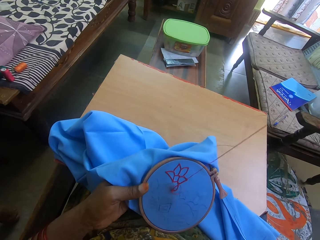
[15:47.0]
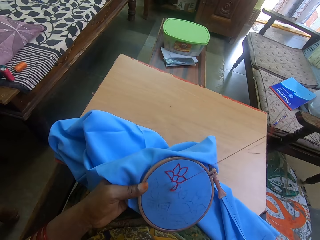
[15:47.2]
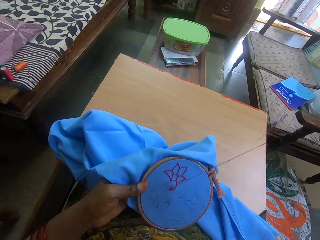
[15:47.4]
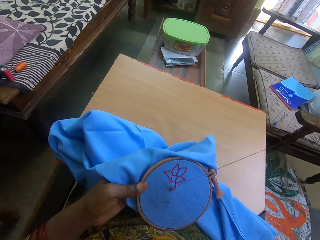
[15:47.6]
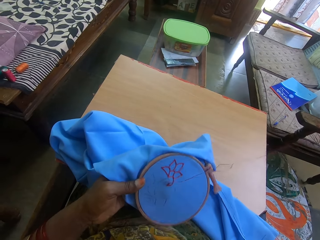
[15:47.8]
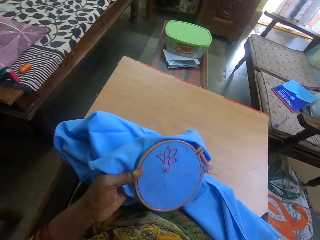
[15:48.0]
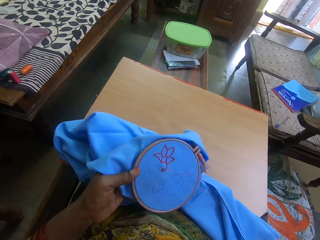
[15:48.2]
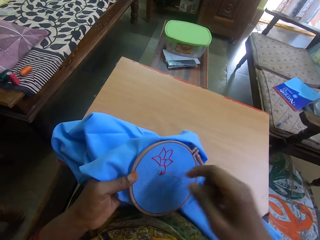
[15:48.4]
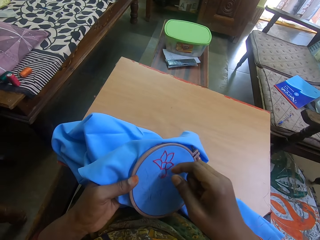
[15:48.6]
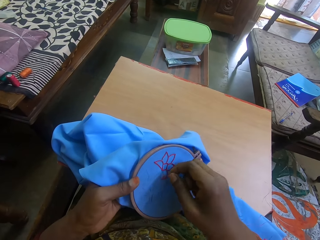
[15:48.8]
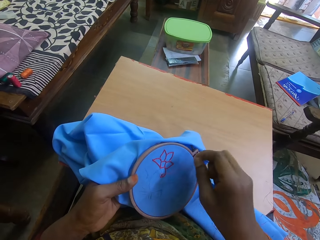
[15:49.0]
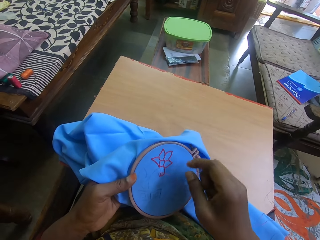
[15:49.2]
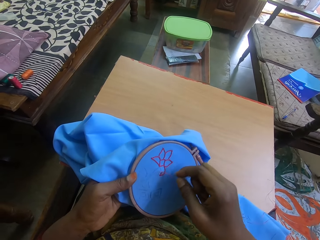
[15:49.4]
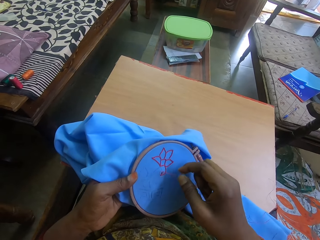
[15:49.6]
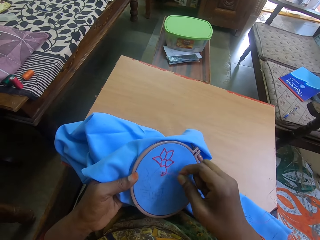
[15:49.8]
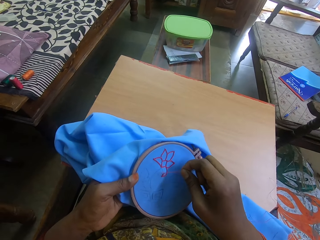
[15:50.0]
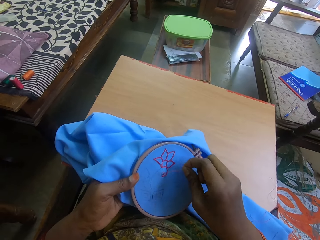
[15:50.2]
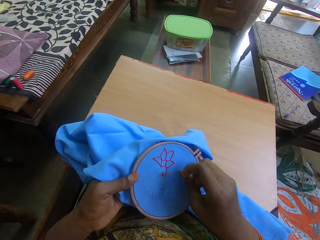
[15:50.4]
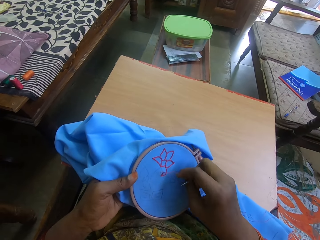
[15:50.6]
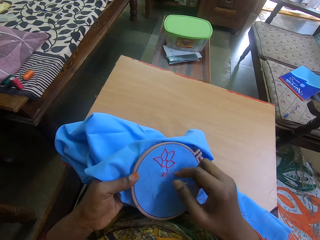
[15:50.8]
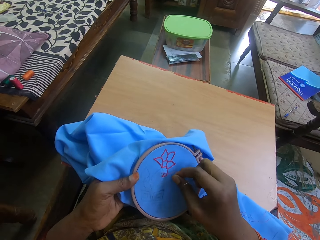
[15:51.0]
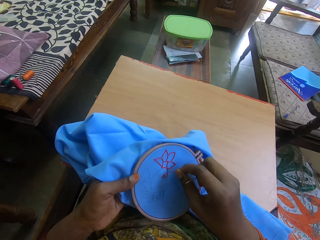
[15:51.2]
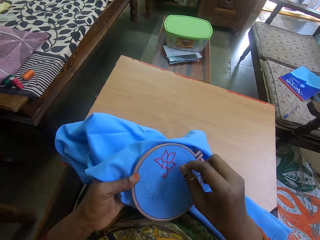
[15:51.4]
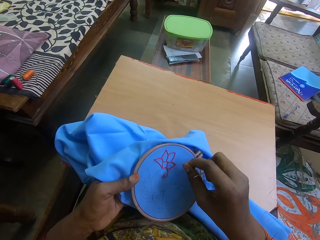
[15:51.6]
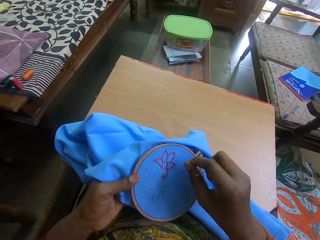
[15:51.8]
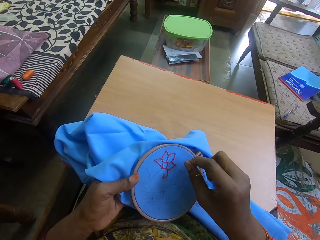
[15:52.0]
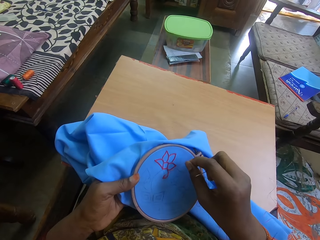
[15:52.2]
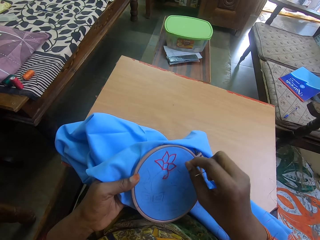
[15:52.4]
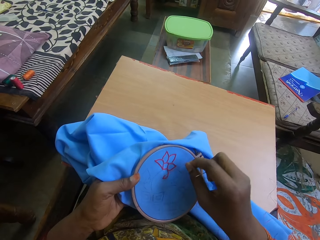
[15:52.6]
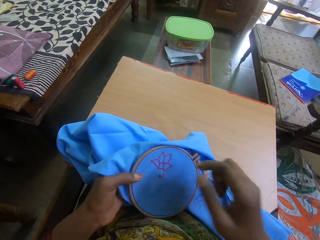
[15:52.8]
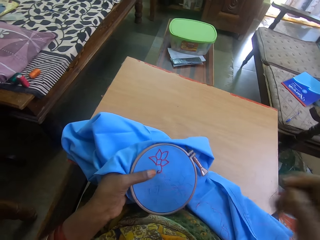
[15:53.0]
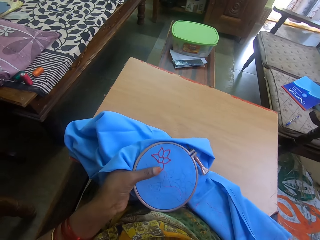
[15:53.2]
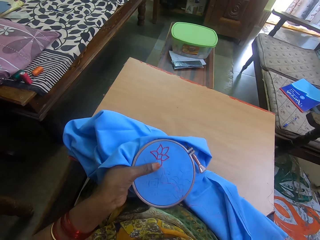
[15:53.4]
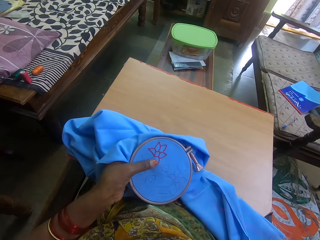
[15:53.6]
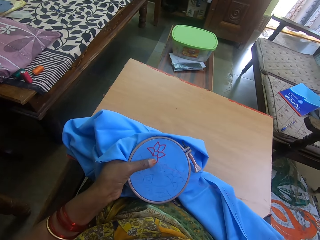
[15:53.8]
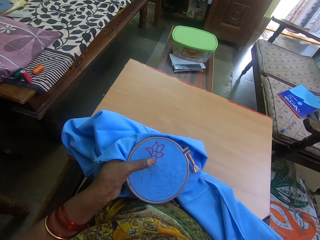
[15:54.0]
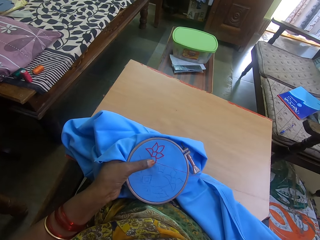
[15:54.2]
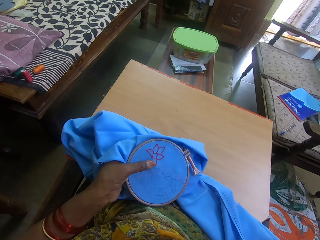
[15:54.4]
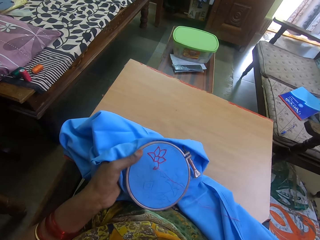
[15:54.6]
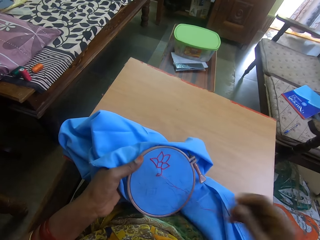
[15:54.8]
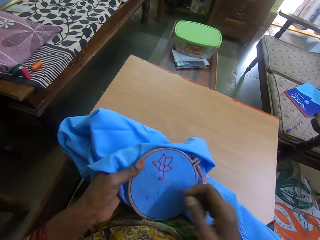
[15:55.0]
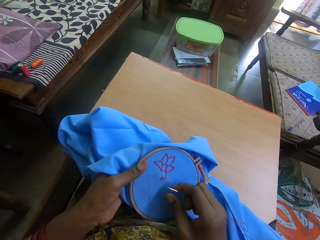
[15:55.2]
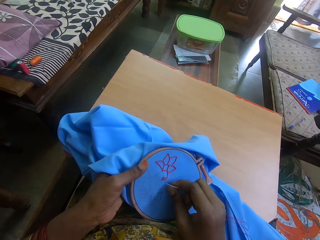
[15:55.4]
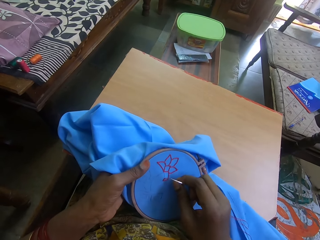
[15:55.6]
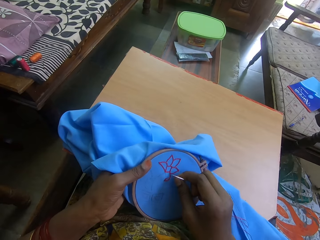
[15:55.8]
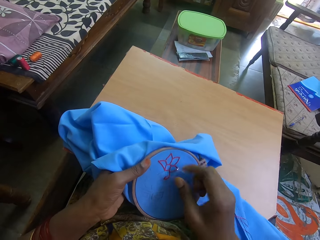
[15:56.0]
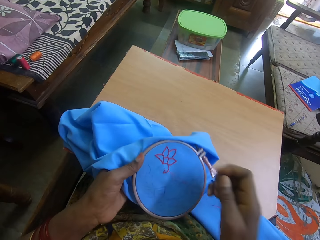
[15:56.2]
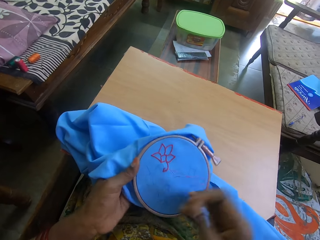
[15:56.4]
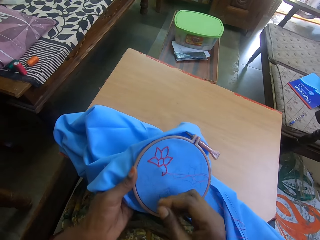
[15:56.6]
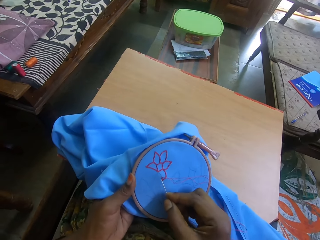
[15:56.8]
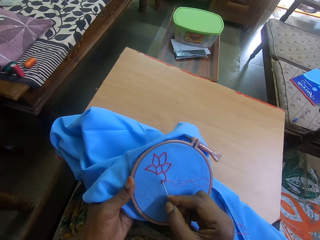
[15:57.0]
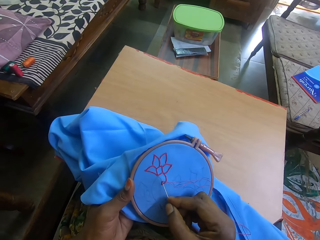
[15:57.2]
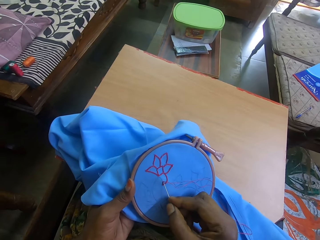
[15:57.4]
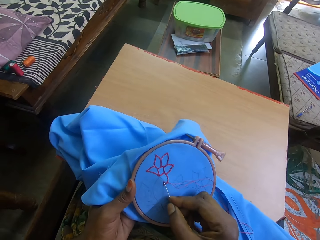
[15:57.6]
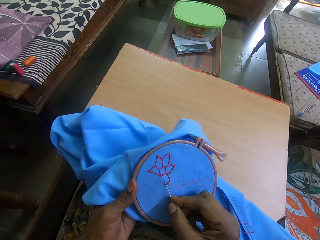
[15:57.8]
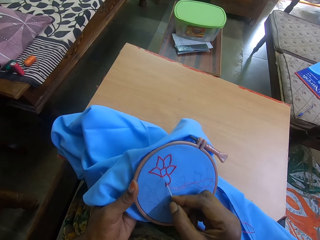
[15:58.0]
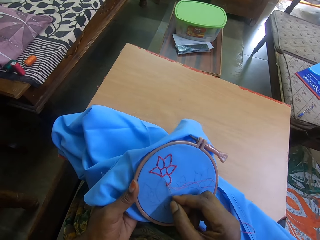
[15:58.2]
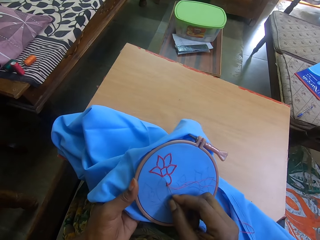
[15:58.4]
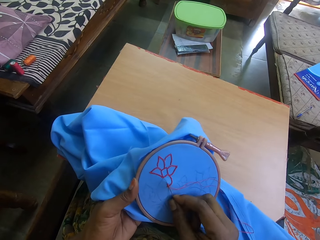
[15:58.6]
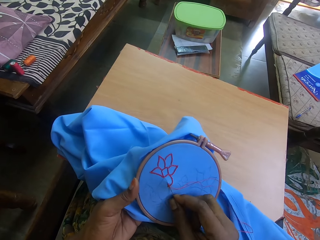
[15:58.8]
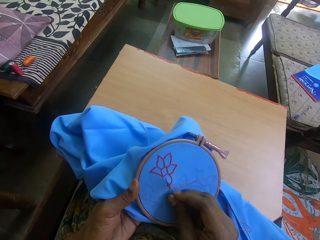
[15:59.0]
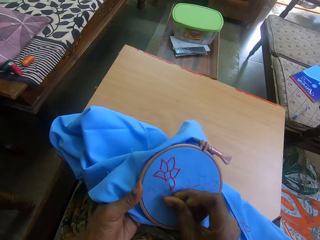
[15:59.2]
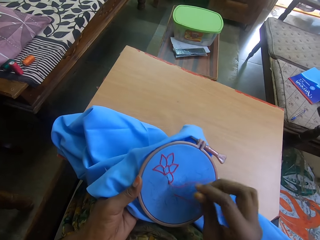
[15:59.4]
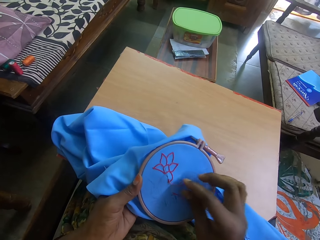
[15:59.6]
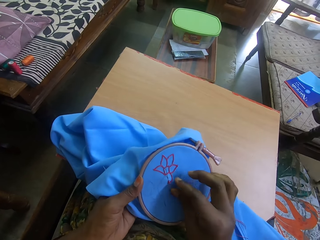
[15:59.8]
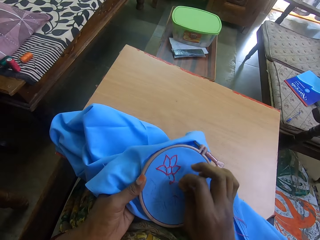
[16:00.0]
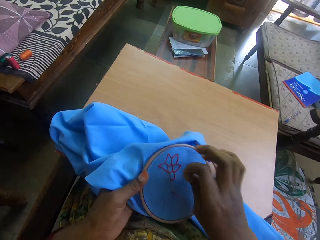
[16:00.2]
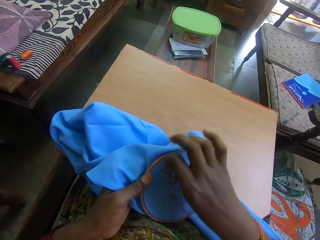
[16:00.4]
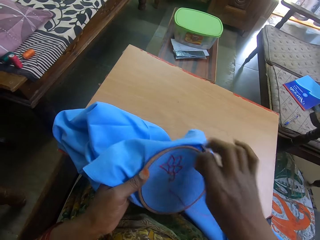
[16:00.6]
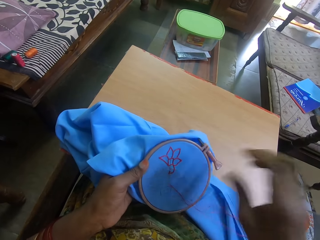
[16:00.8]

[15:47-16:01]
The camera wearer pulls thread from the cloth. They sew the cloth using the sewing needle.

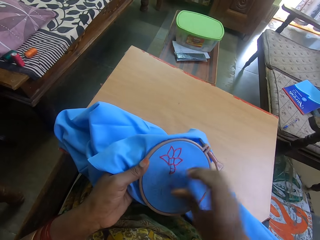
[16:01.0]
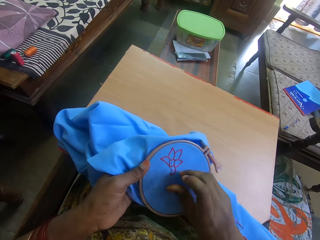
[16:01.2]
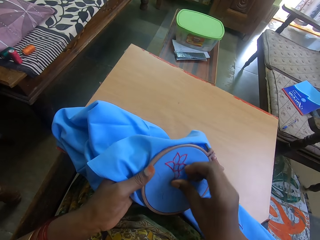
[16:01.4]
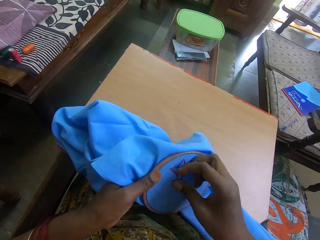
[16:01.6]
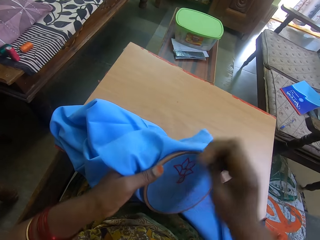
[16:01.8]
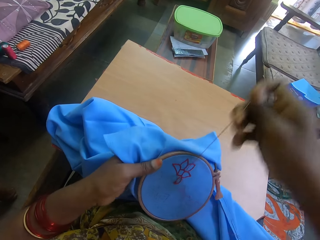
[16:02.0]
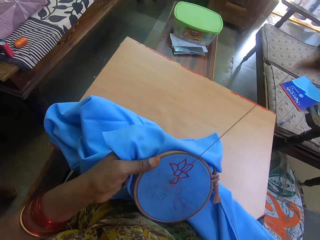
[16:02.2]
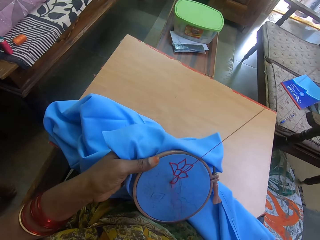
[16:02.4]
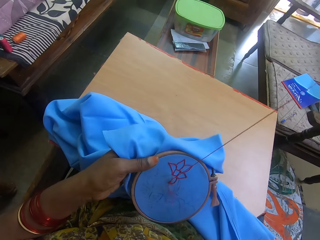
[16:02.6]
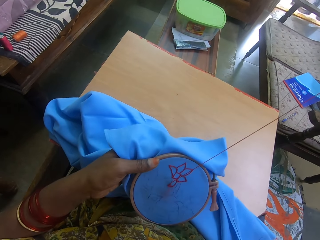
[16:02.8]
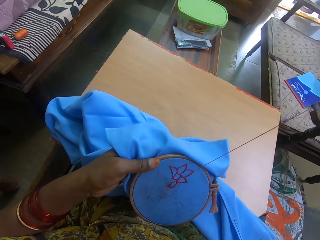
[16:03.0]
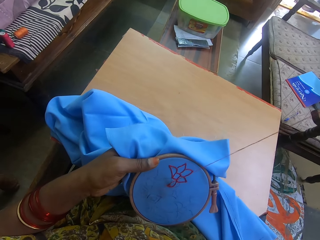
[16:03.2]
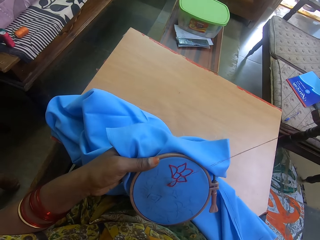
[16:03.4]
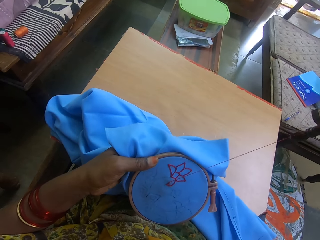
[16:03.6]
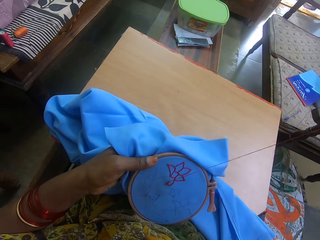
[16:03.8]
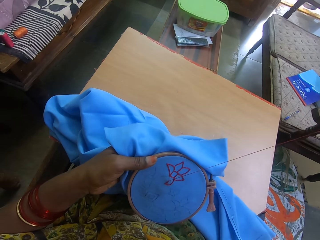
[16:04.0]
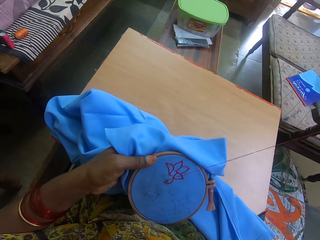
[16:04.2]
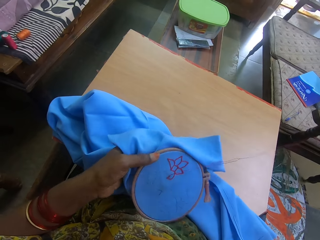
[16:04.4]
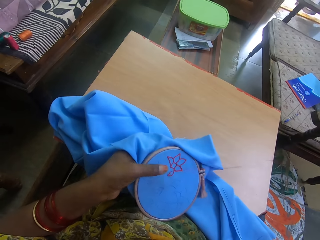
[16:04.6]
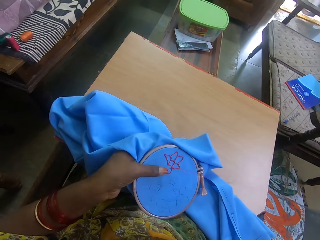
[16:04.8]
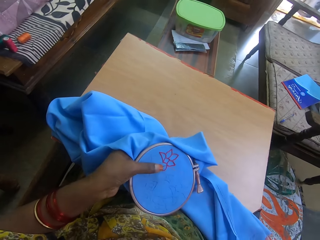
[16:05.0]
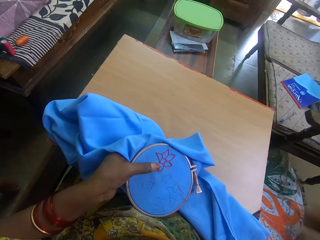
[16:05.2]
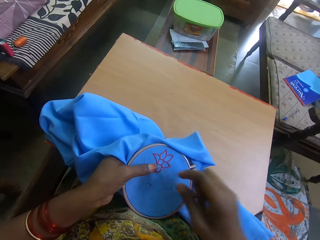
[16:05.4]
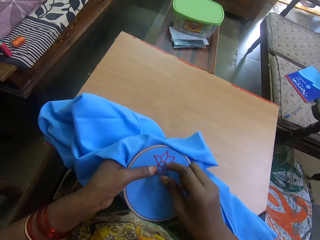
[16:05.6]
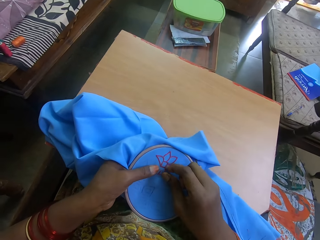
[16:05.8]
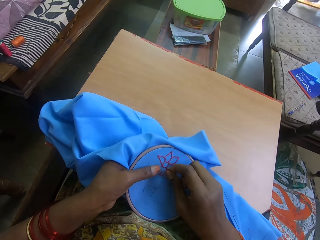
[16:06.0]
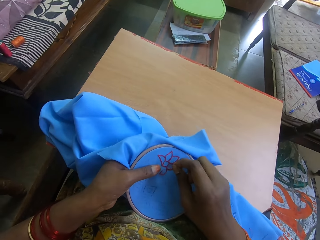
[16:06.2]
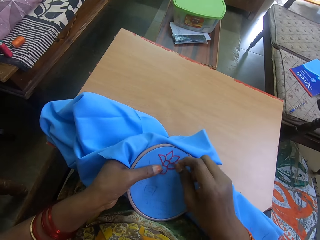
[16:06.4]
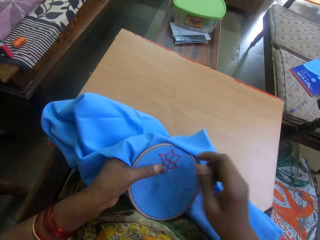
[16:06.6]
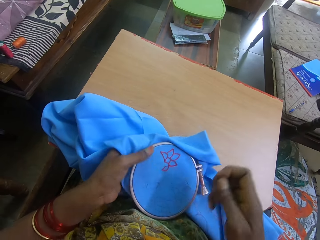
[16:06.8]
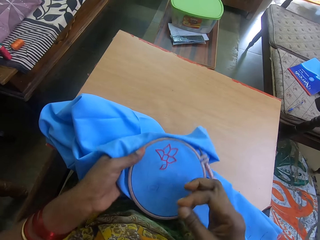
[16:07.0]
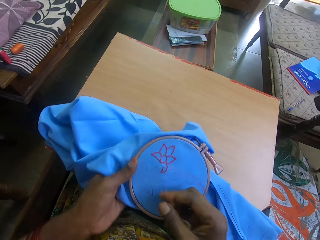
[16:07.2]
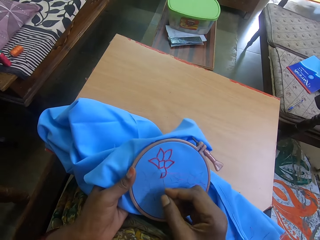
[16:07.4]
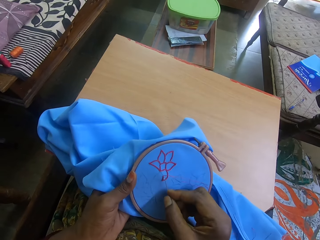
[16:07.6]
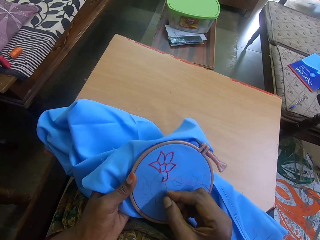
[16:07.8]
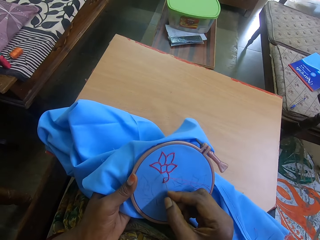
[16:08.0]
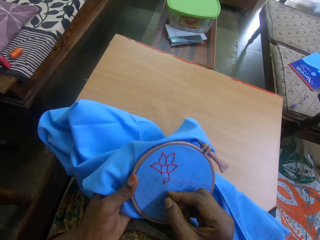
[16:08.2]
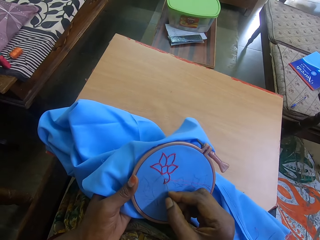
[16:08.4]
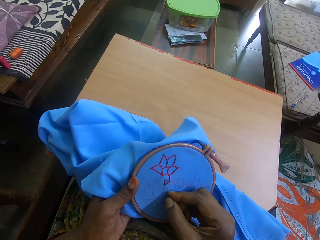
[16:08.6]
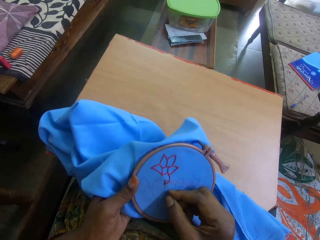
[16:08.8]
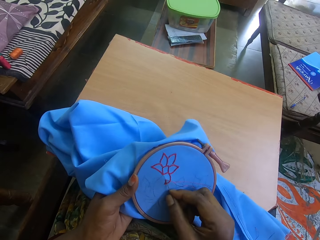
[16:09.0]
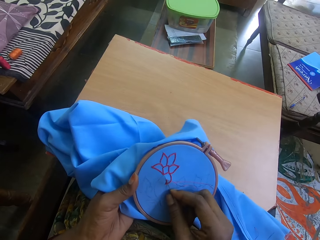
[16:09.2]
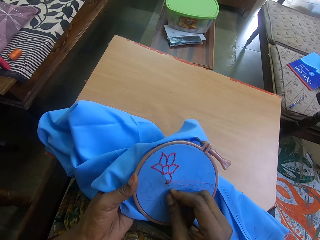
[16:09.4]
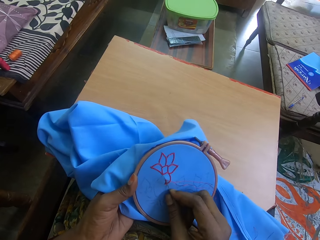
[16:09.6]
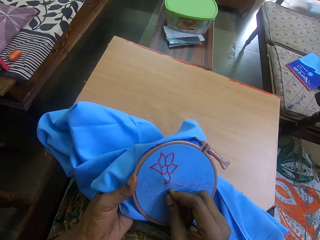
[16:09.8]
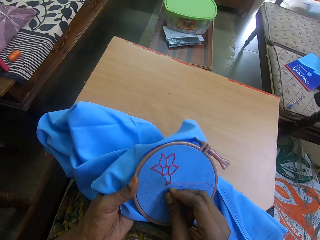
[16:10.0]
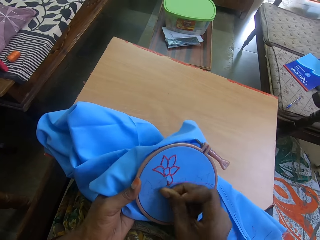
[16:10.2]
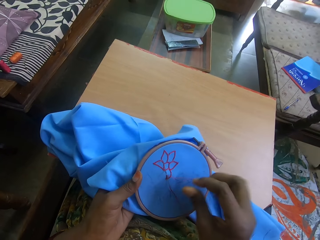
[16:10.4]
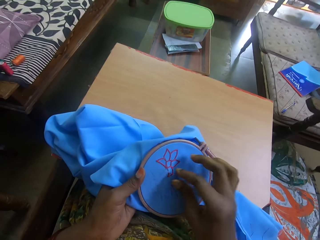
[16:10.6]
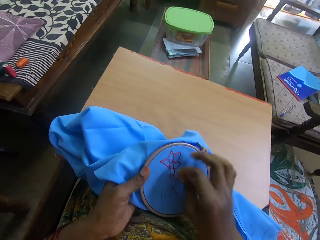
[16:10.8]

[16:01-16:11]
The camera wearer pulls thread from the cloth. They sew the cloth using the sewing needle.
